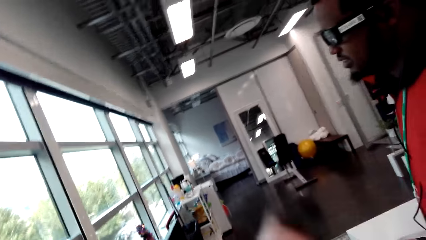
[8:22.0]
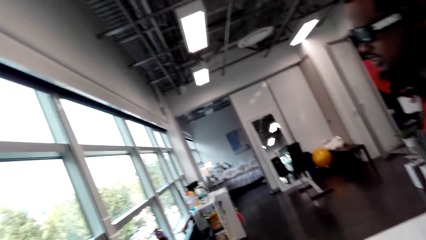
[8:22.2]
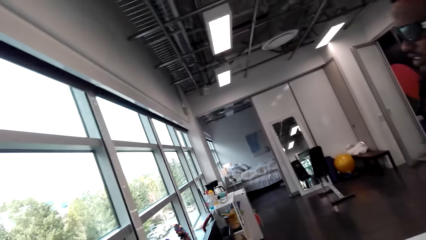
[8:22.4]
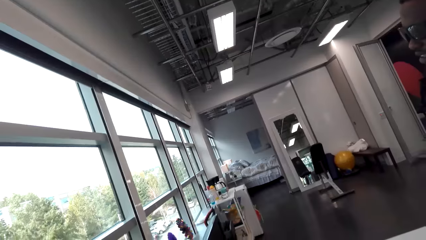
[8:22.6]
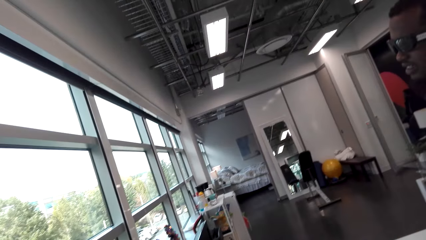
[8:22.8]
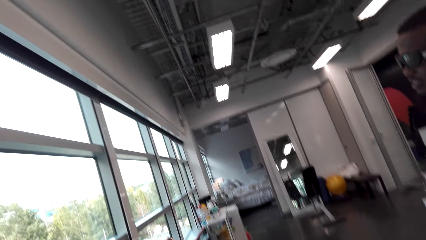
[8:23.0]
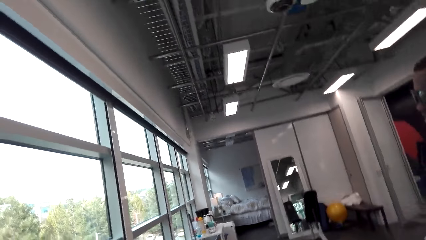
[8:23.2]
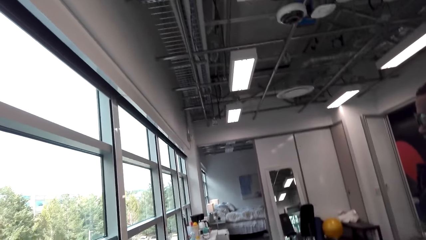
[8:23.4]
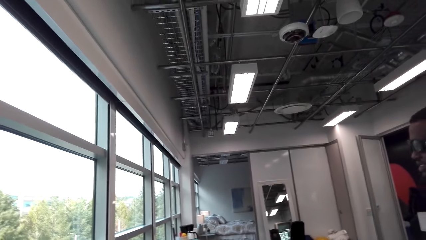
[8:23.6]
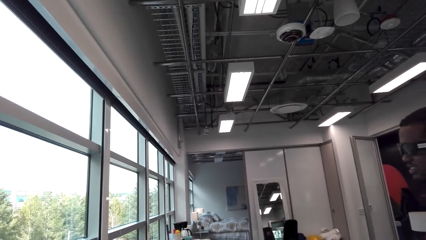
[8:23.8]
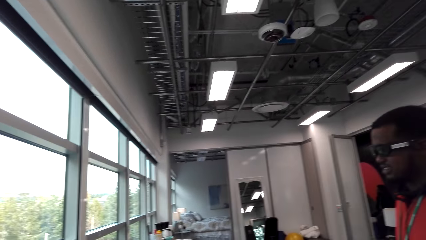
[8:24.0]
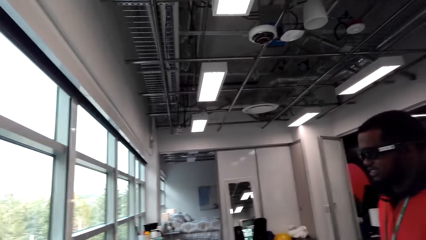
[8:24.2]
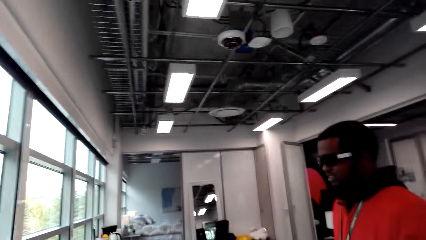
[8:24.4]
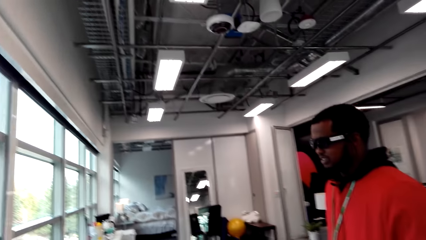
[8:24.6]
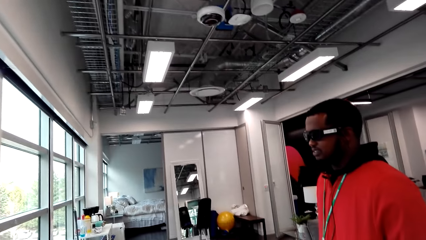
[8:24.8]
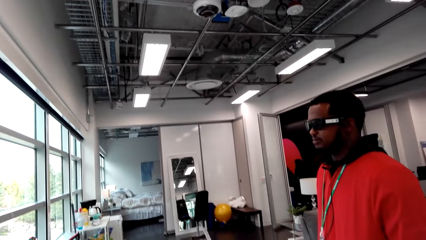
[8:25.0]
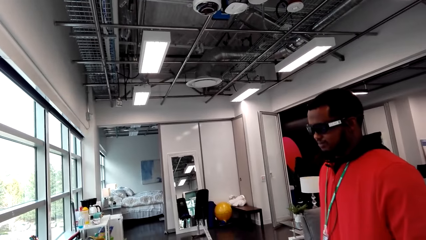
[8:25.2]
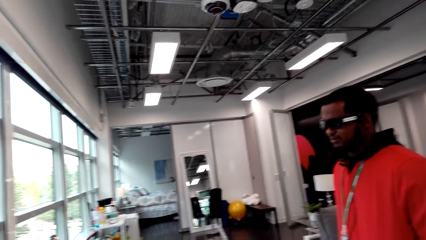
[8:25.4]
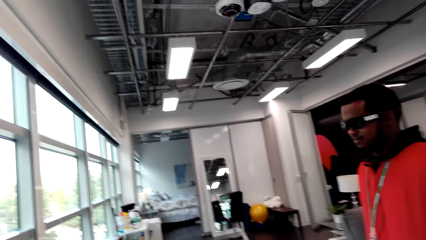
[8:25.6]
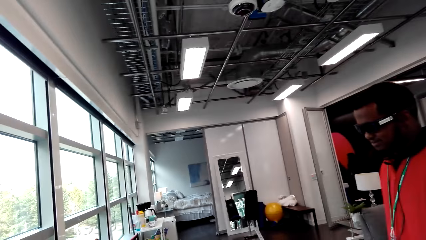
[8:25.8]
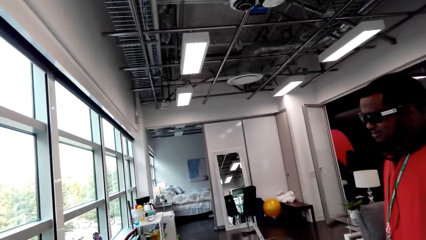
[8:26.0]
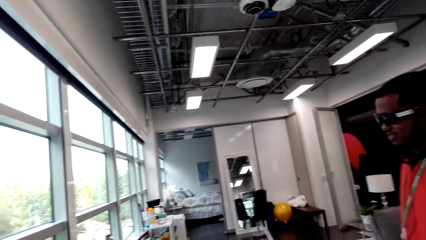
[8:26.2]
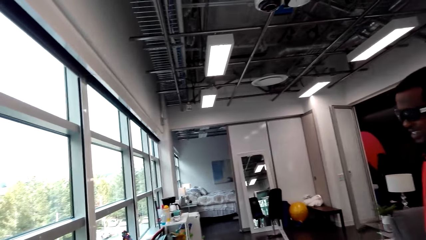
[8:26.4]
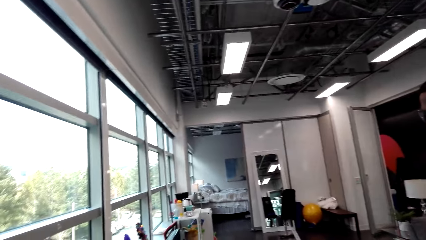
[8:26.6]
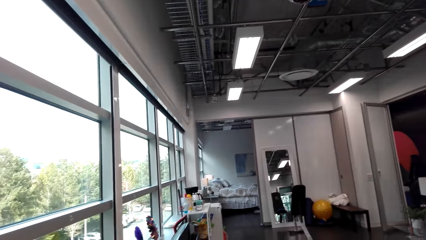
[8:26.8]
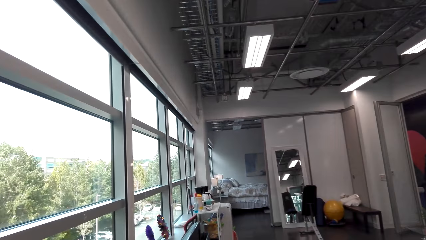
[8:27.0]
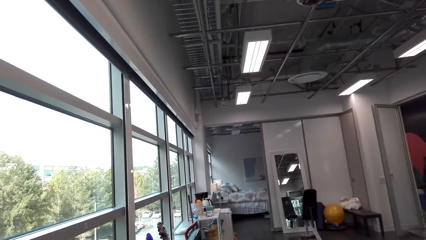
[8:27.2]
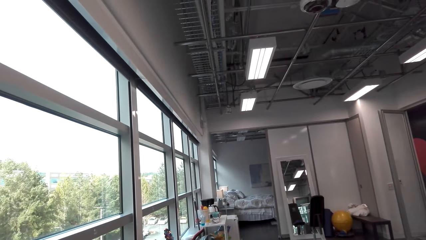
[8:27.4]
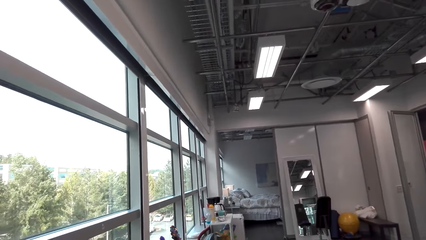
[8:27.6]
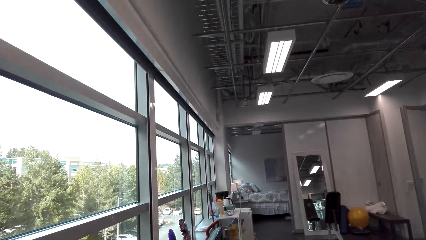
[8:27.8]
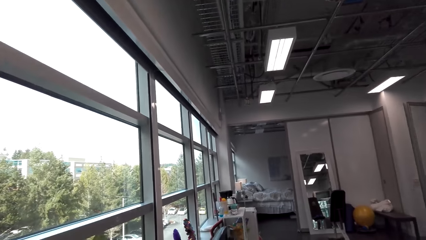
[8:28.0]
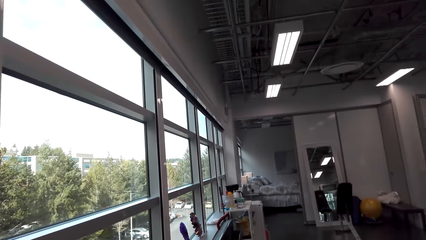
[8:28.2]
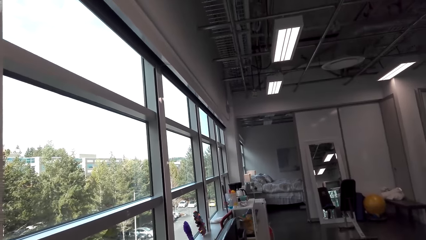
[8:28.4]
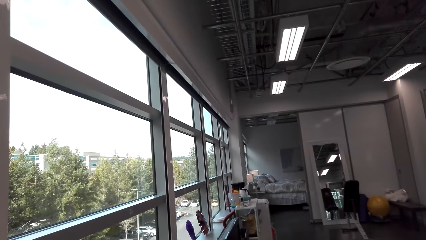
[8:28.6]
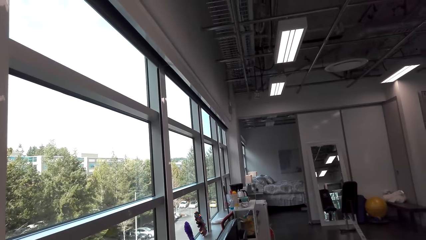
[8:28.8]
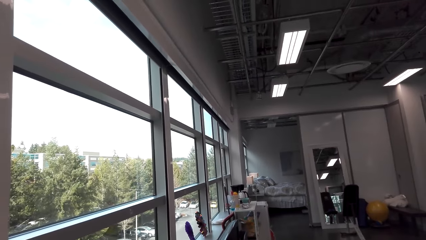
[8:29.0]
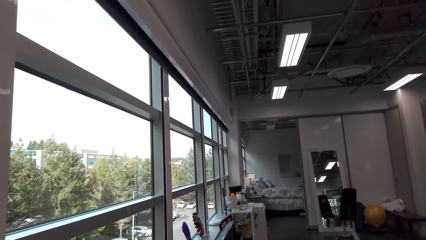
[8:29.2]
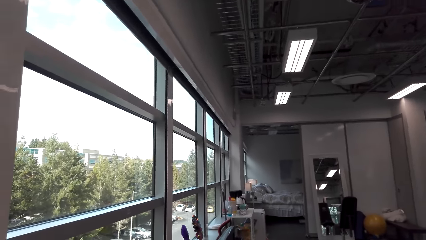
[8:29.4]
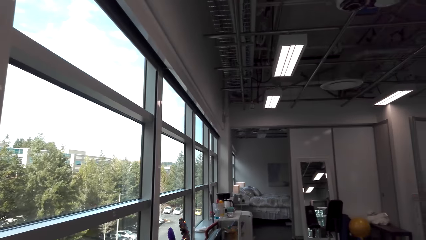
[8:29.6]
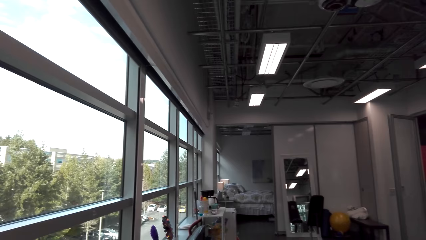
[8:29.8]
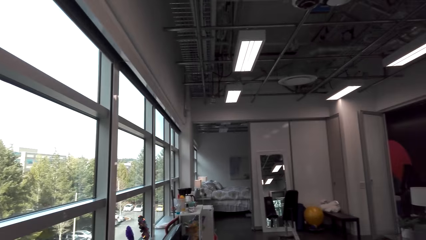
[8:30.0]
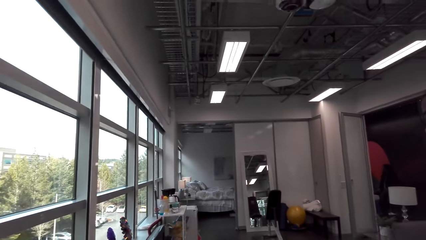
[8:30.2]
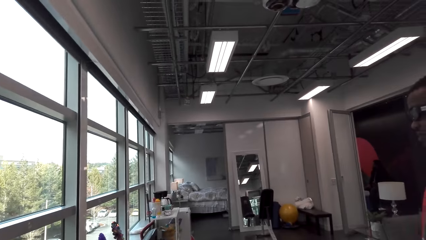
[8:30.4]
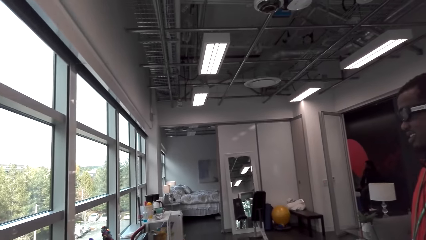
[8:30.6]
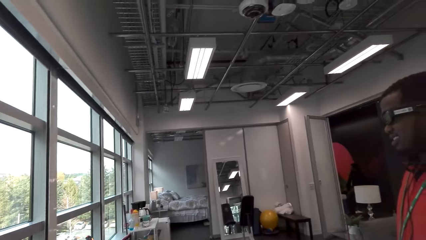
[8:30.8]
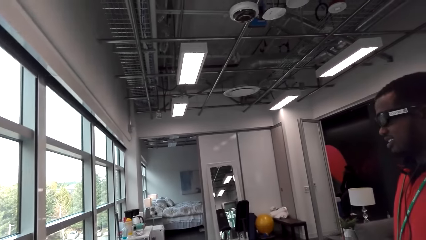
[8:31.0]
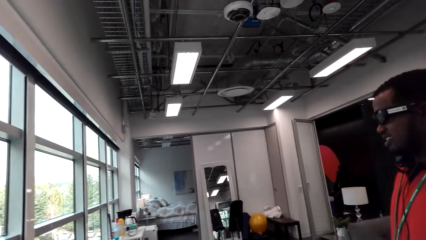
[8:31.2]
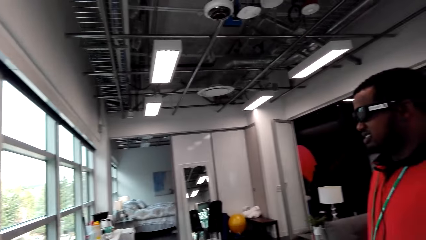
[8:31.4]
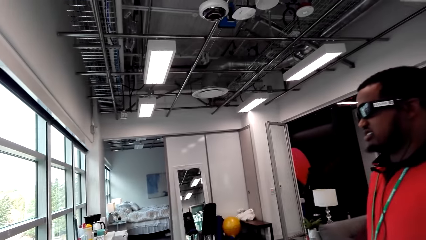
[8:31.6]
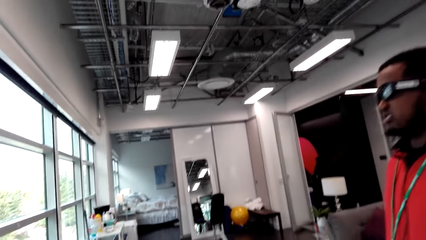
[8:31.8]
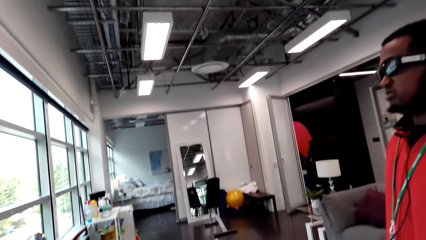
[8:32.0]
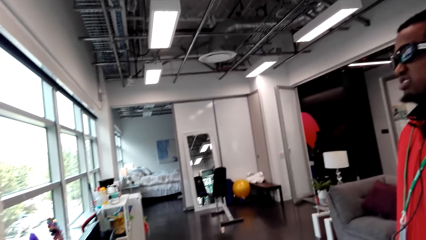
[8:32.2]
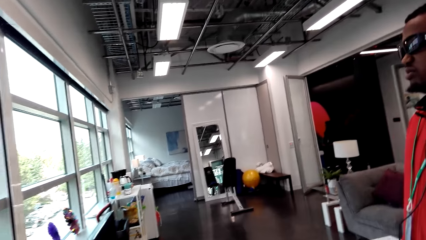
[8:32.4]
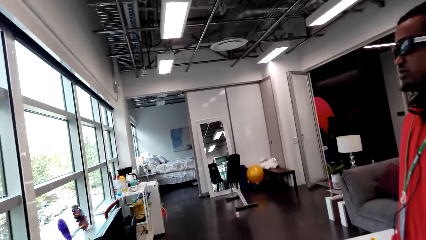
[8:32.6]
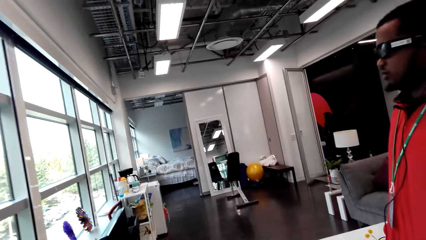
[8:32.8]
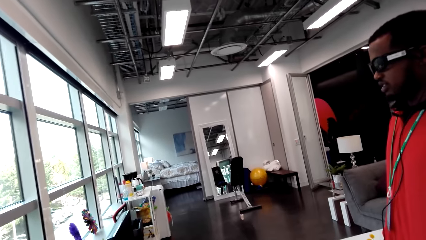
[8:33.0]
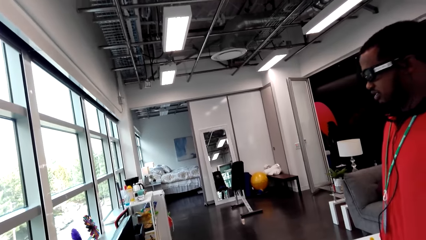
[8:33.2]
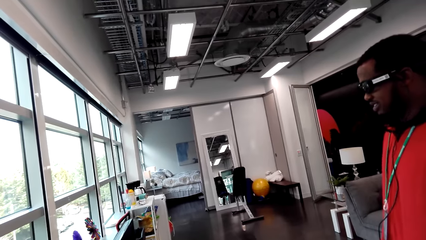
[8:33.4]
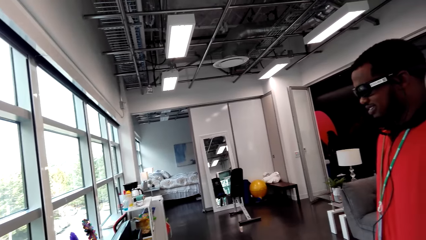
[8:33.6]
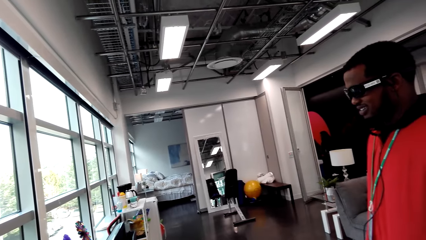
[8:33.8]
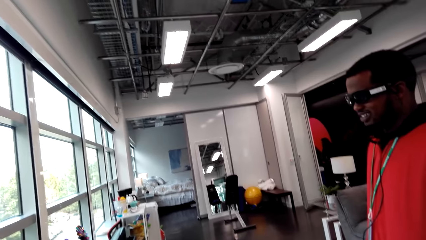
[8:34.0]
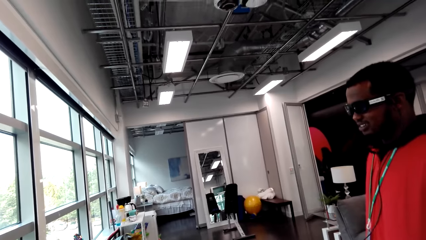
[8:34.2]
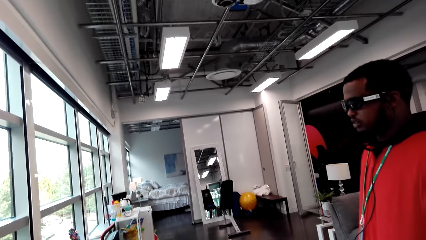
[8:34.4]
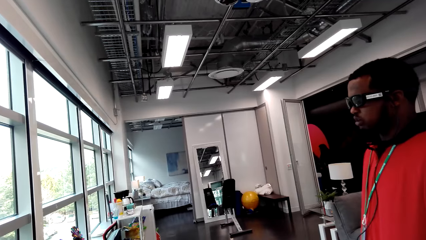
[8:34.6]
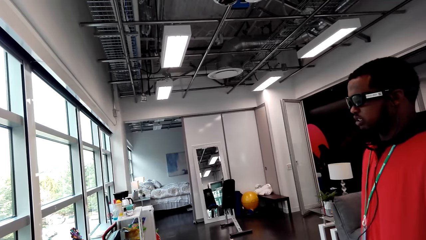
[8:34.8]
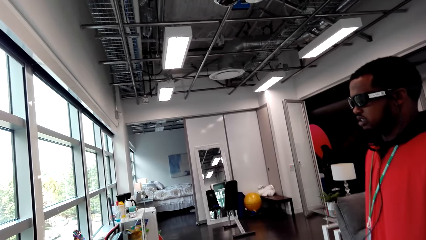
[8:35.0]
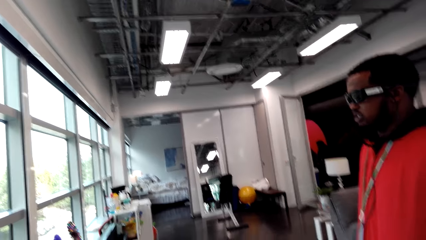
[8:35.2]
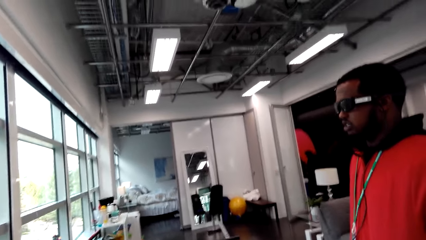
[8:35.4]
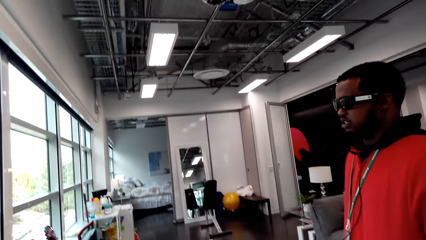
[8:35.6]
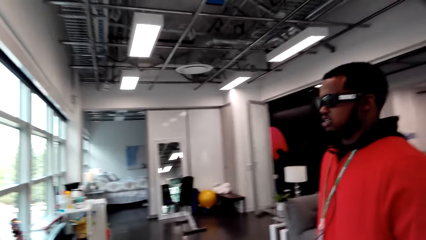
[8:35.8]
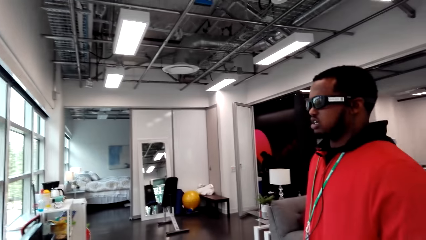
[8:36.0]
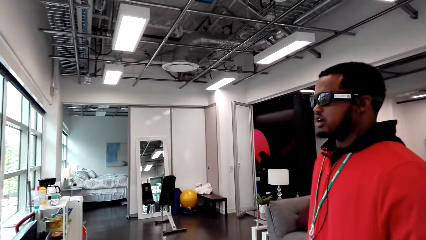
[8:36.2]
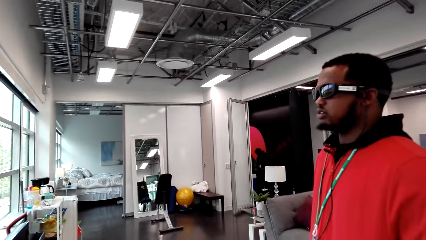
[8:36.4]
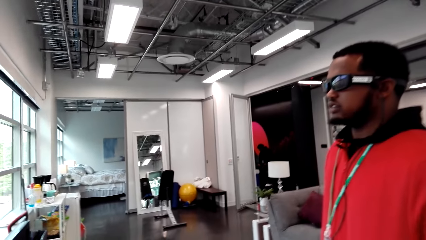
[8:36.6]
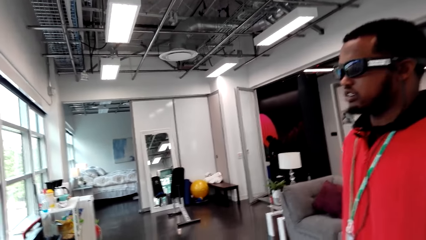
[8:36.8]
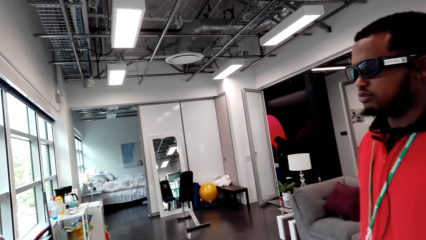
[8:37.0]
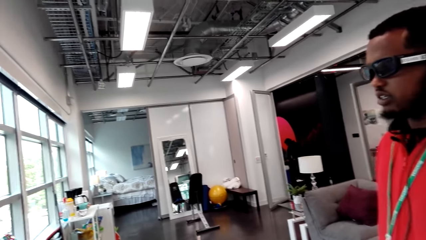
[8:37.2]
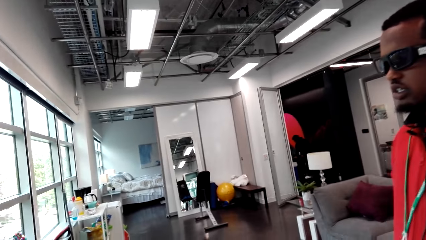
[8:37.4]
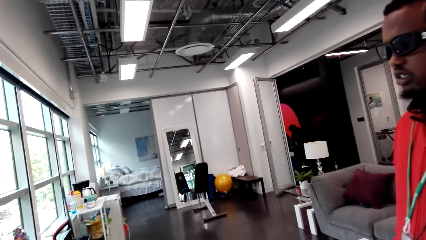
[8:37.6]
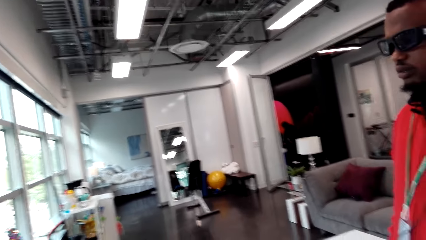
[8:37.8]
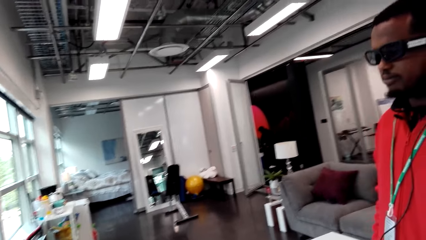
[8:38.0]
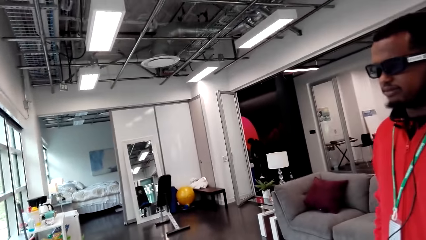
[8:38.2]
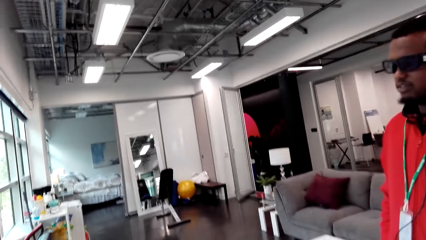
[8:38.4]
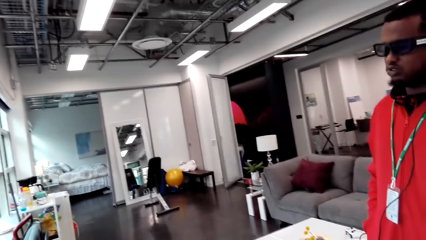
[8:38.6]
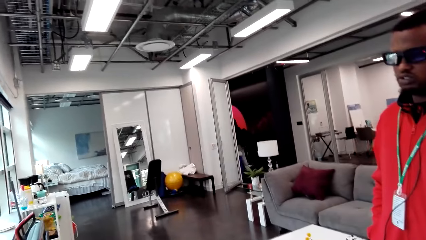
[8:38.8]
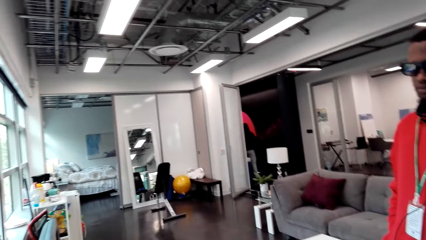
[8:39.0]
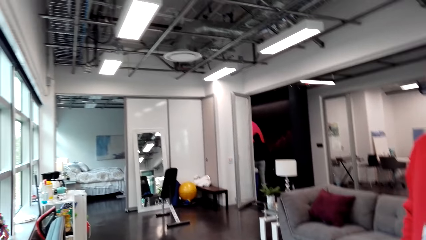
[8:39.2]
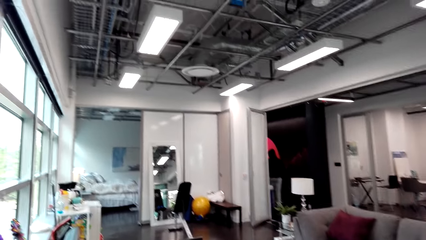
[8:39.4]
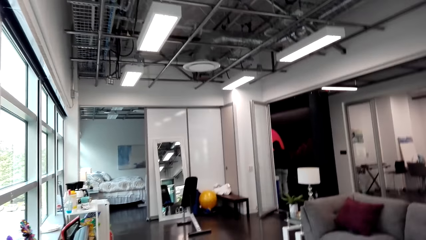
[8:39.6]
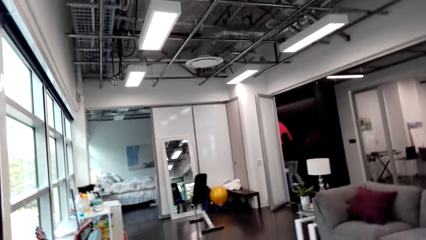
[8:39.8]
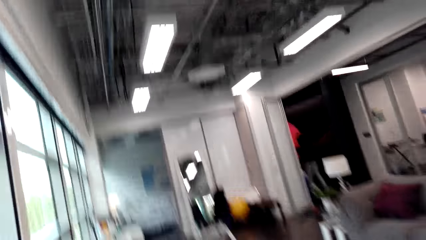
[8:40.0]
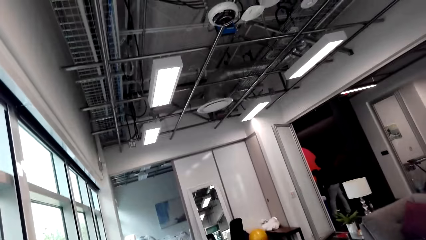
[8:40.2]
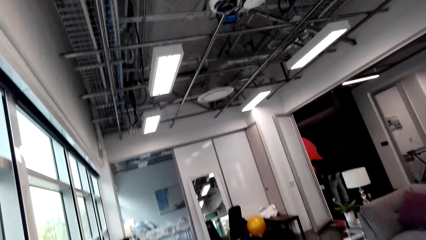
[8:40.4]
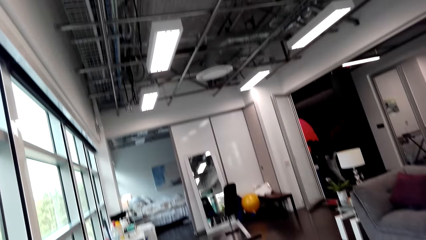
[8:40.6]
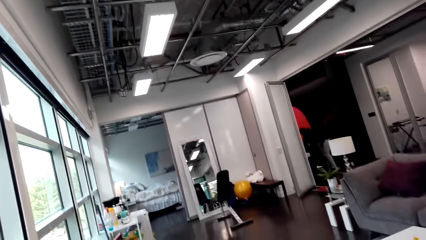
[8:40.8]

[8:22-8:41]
A man nods his head. The camera wearer talks. The man talks. The camera wearer talks. The man talks.
